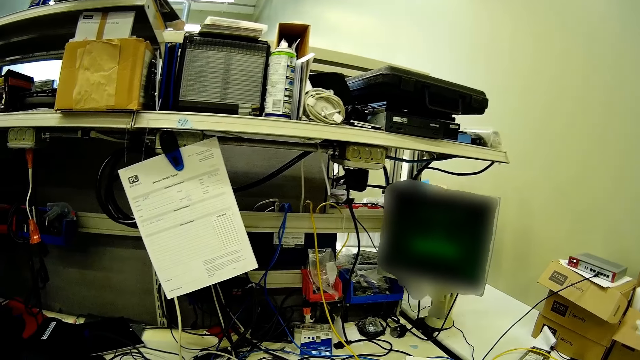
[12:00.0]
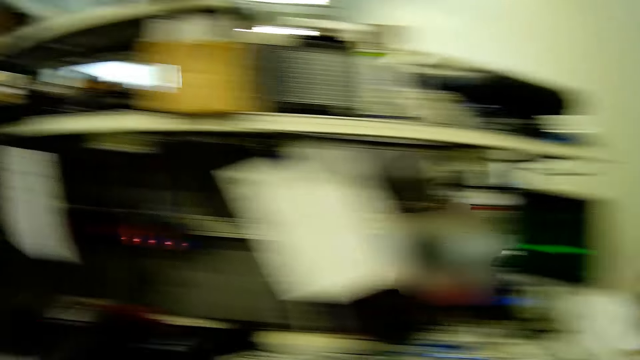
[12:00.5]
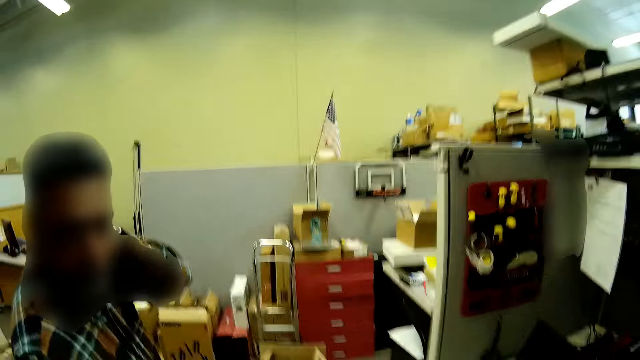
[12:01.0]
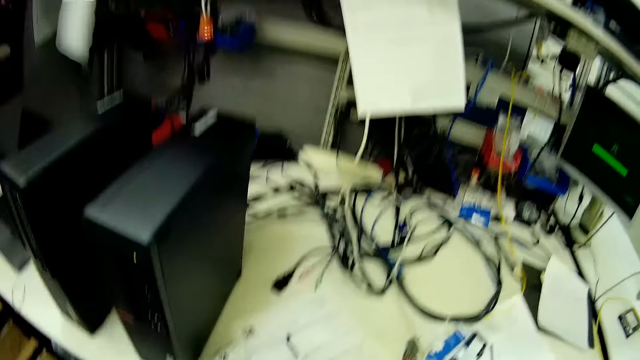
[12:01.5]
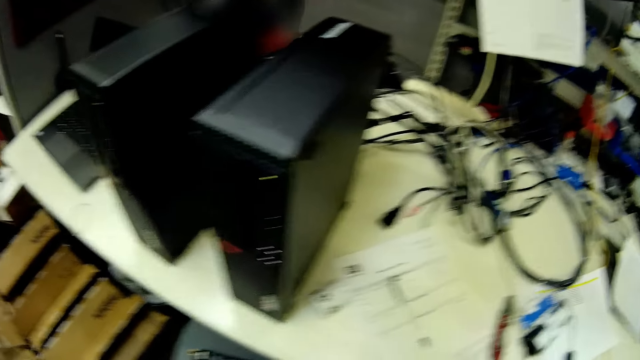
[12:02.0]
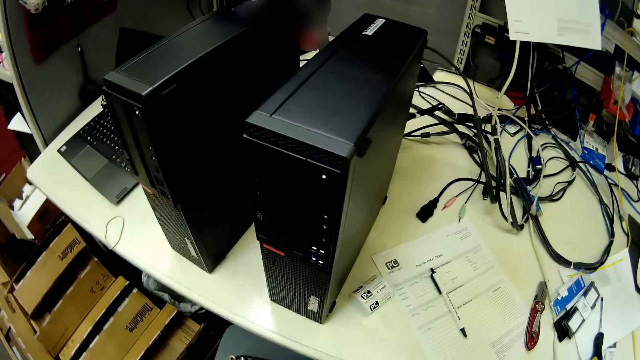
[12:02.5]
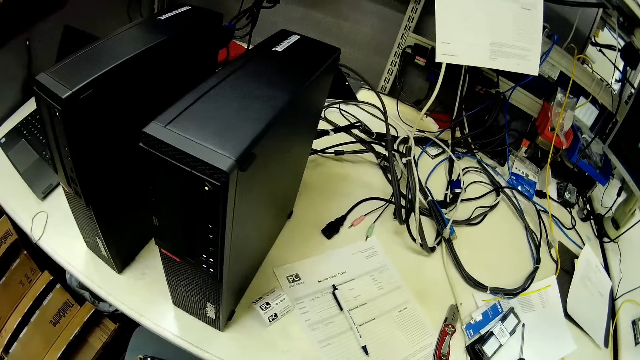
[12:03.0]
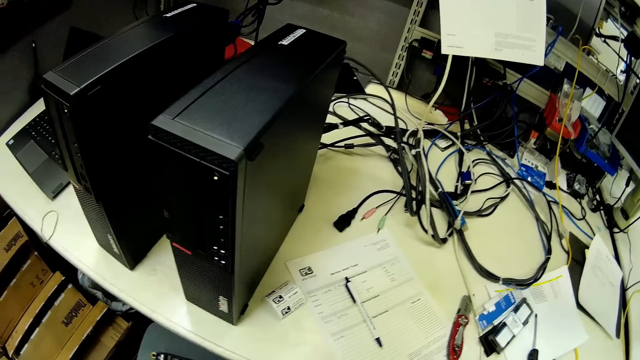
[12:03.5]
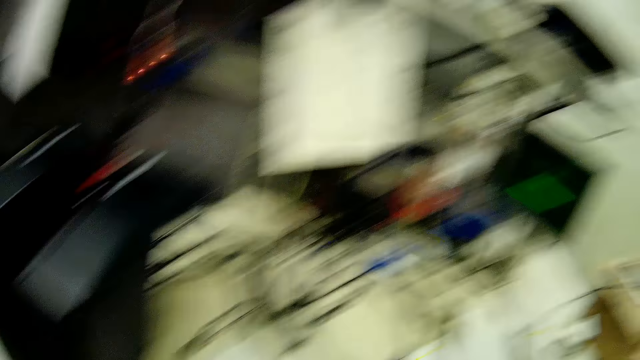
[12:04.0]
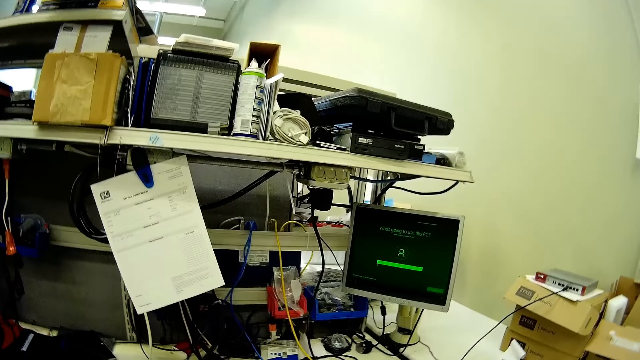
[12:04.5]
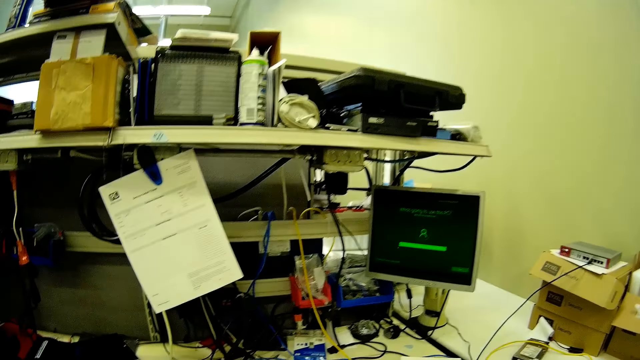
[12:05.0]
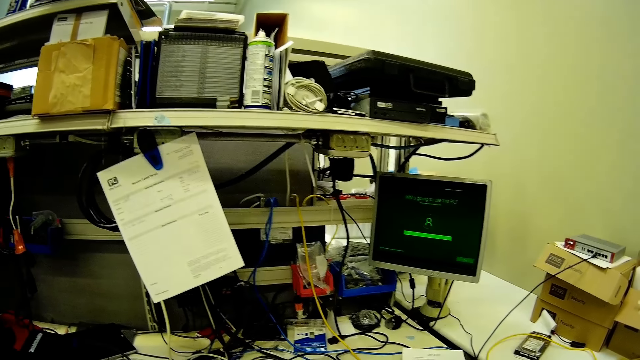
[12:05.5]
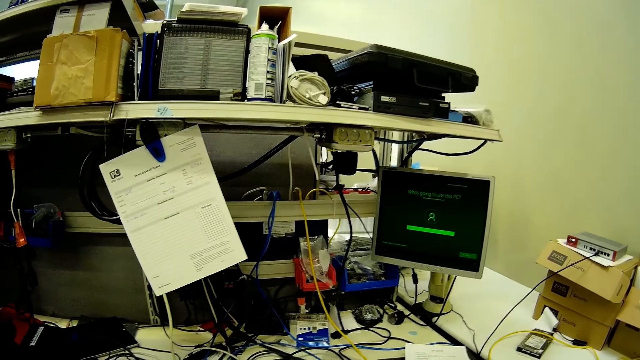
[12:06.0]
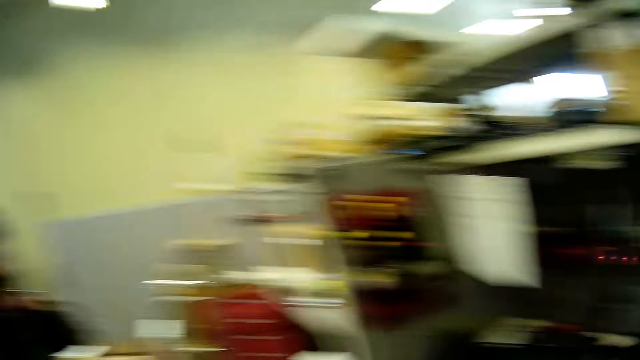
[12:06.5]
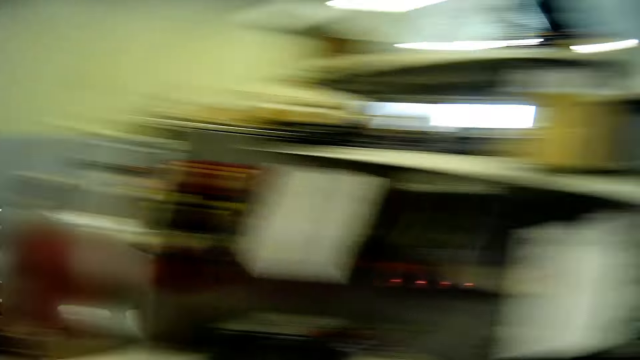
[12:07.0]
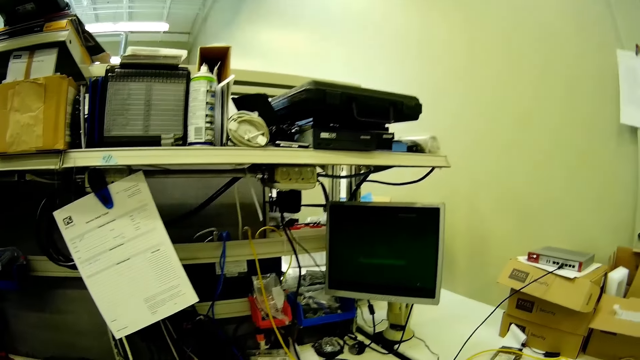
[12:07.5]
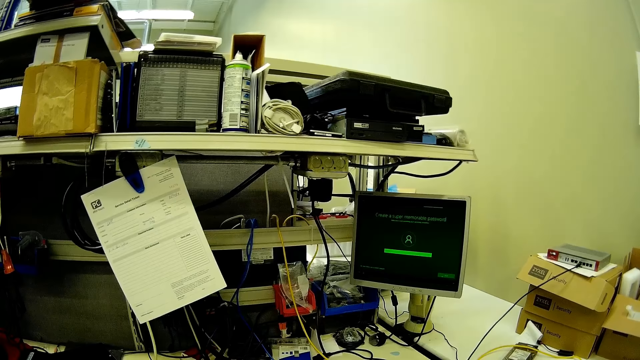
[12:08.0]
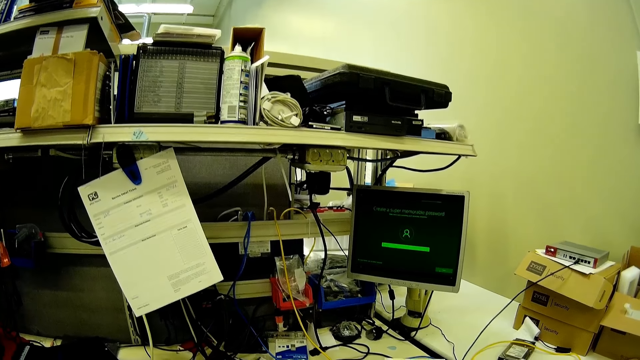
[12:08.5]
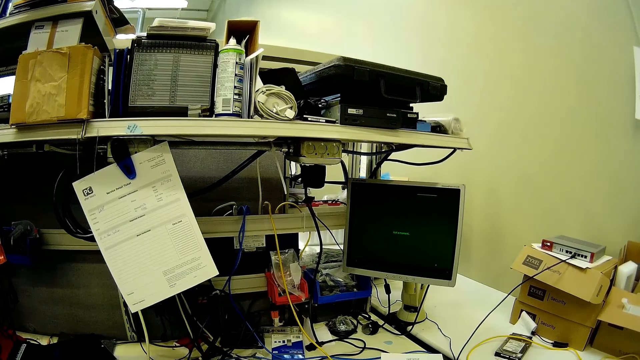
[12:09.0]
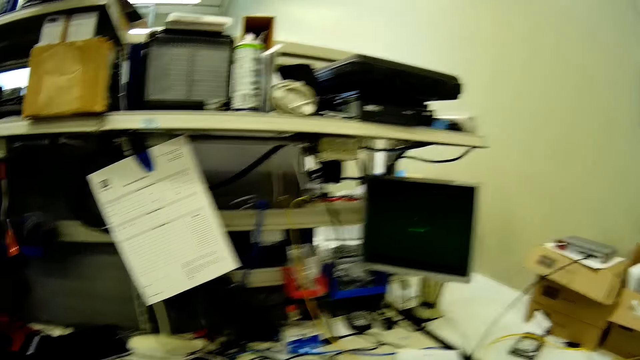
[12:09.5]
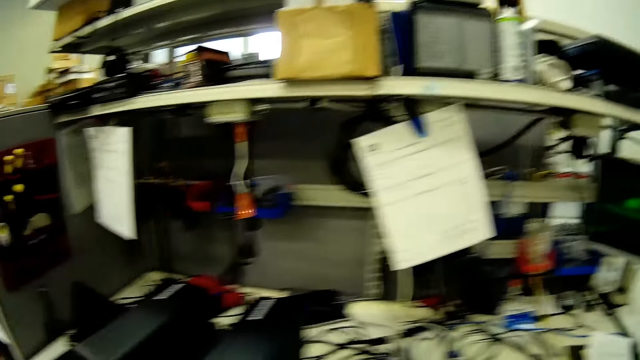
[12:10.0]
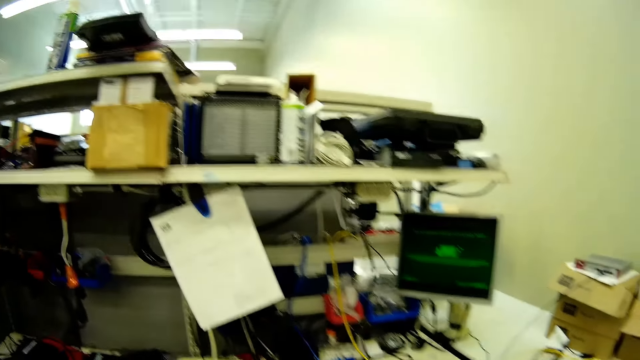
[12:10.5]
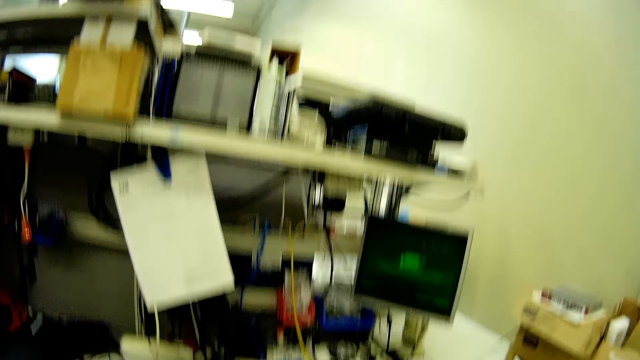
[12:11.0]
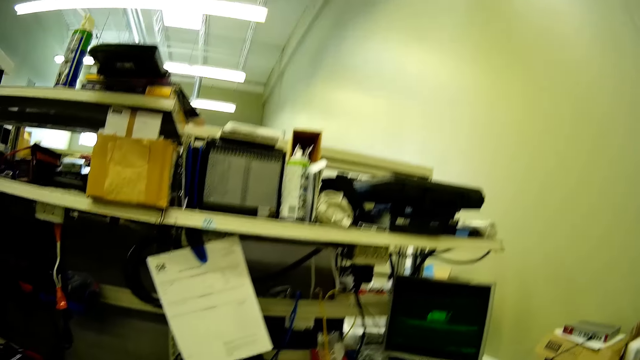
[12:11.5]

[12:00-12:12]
The camera wearer looks at the person.

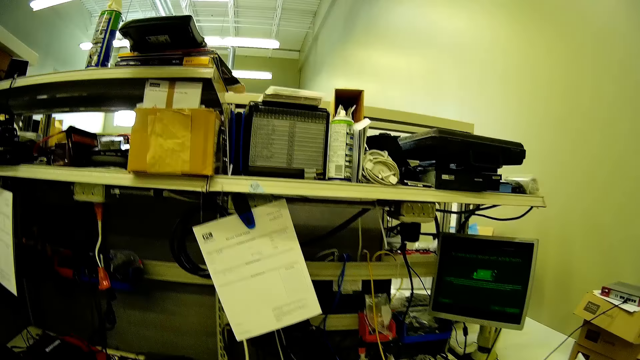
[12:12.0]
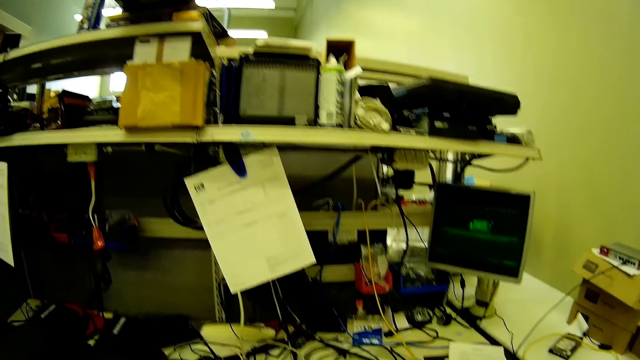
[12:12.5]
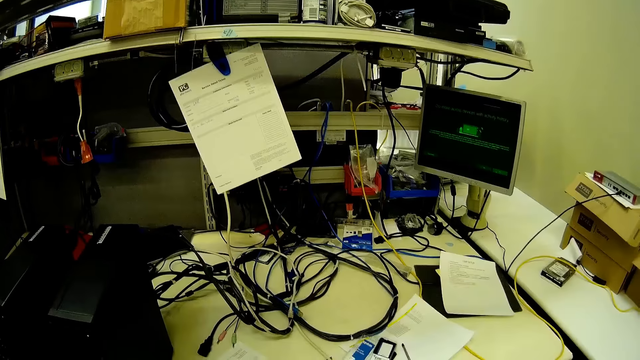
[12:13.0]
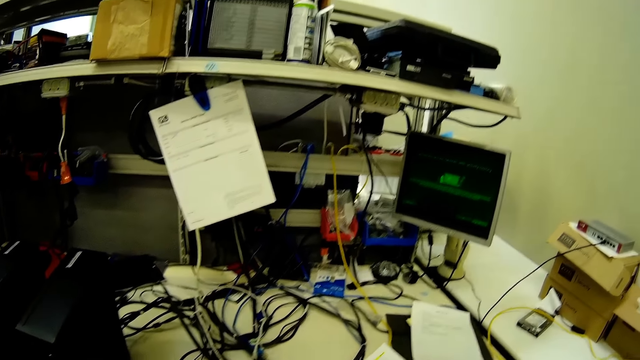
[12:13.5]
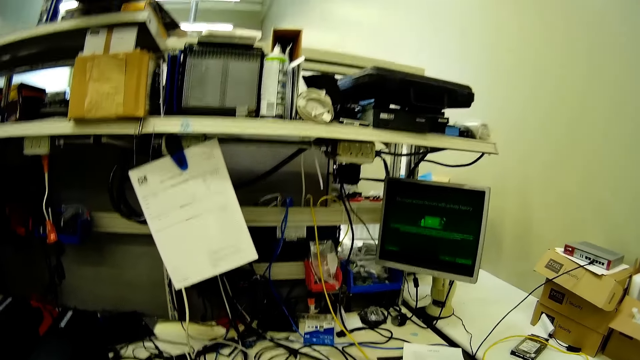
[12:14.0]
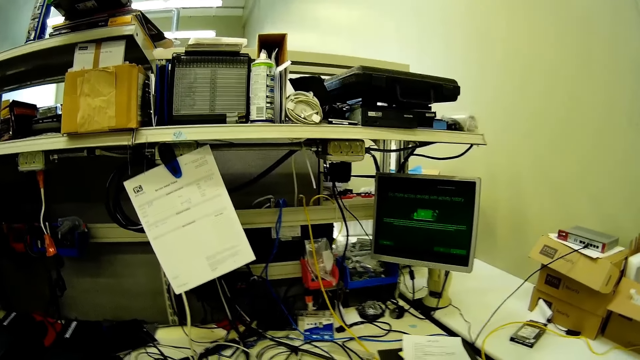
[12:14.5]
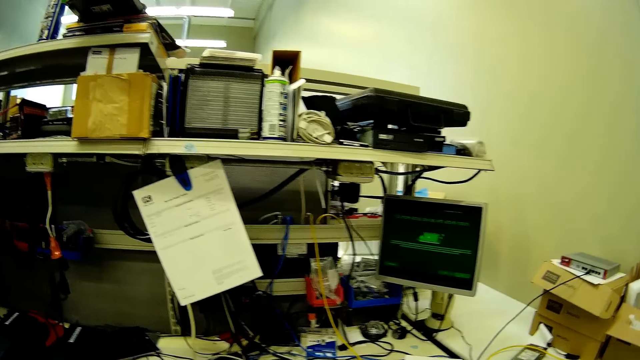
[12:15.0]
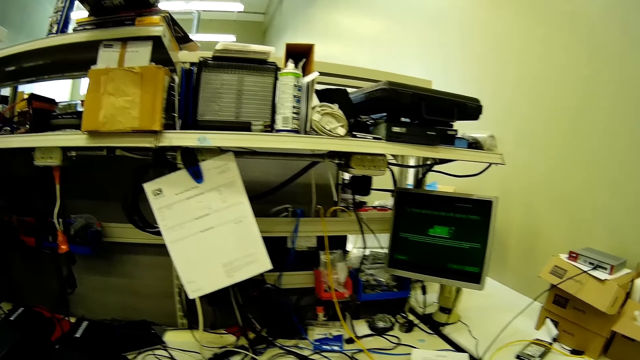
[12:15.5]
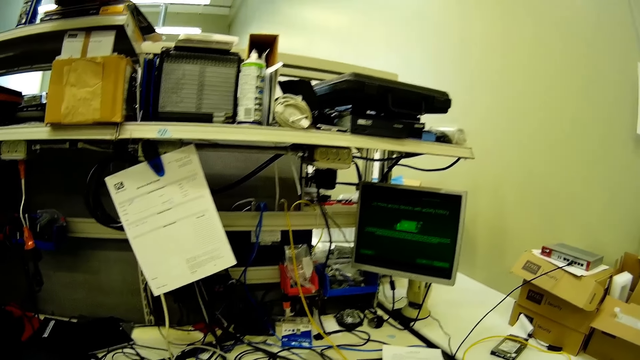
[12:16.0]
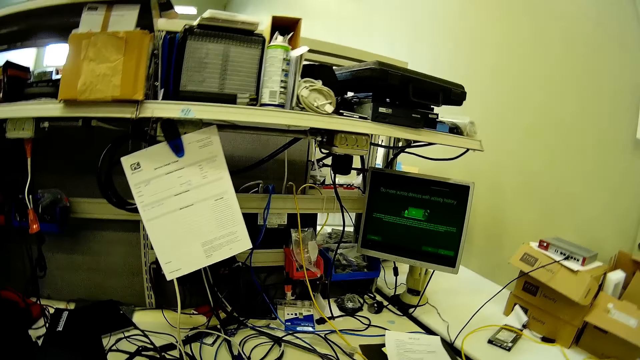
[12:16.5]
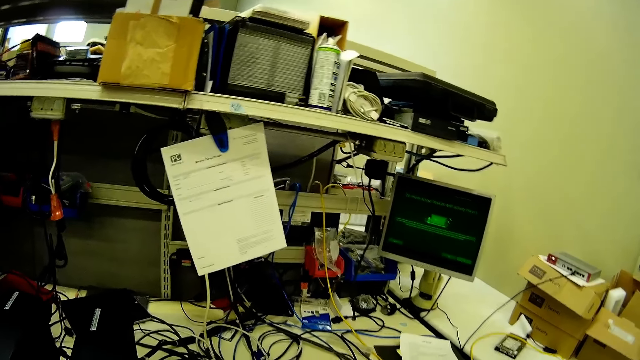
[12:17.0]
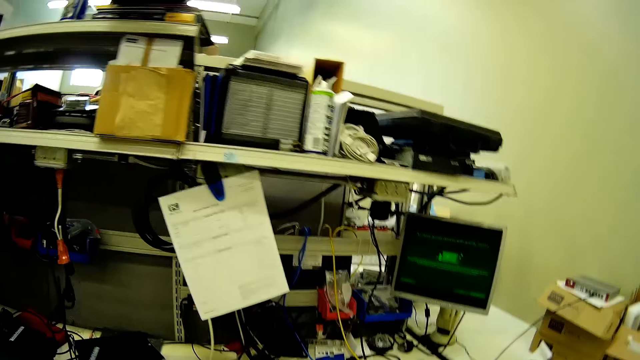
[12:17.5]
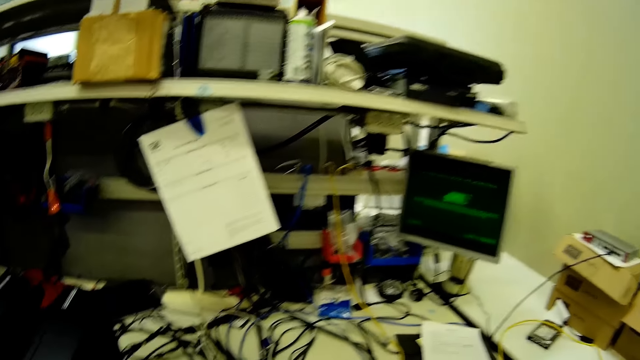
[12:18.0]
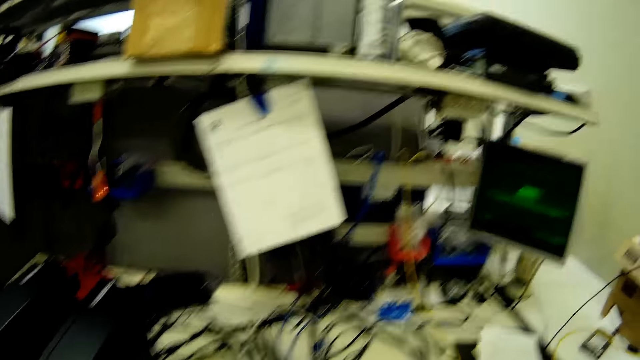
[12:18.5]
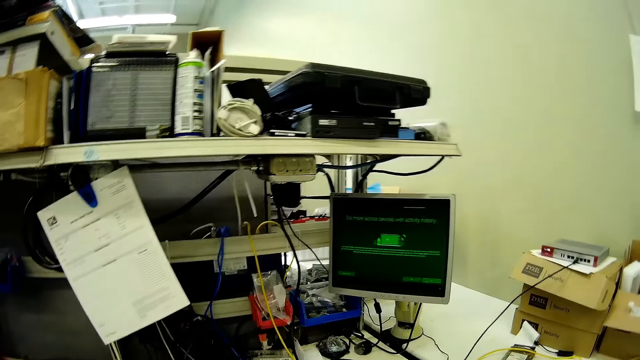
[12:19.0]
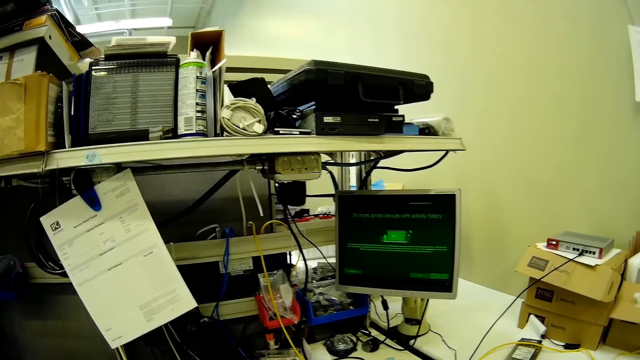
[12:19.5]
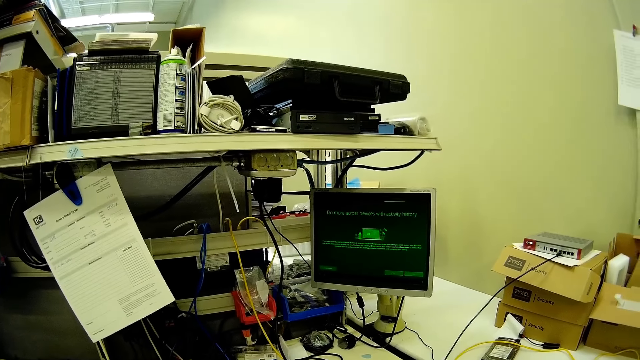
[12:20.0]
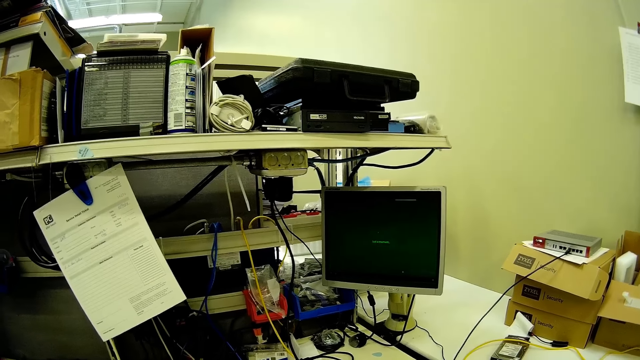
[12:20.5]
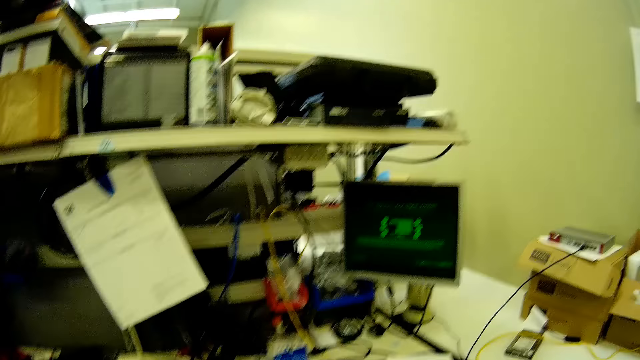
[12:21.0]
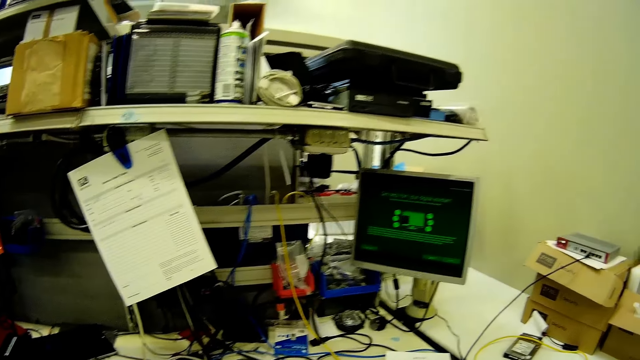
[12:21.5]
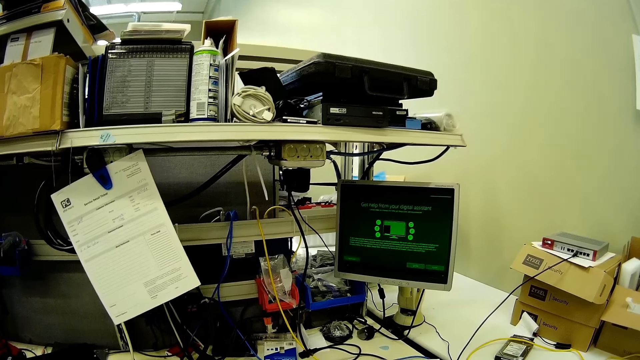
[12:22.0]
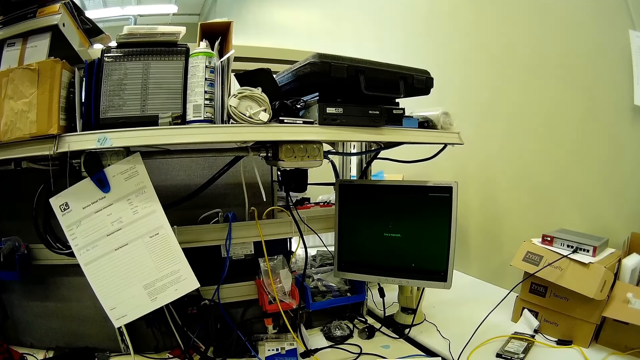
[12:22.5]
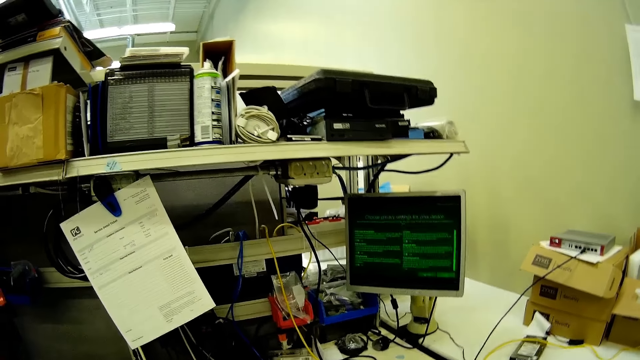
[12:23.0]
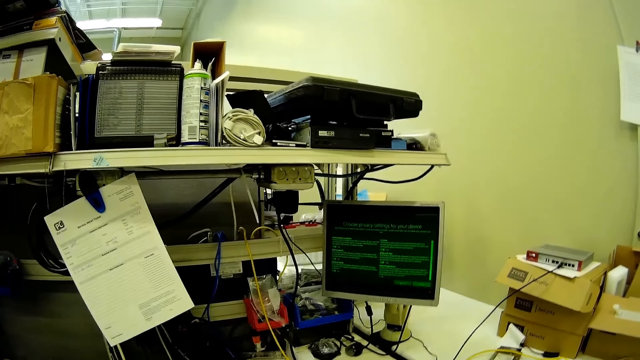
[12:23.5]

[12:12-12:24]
The camera wearer operates the monitor.
